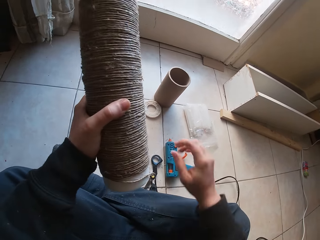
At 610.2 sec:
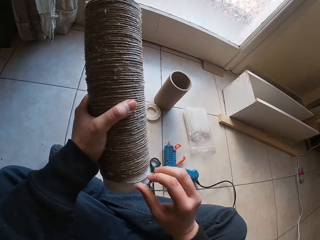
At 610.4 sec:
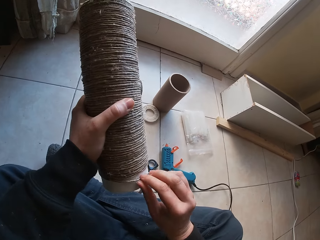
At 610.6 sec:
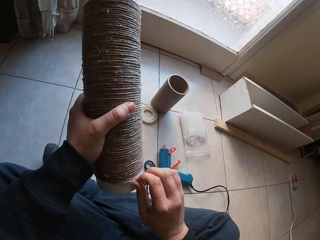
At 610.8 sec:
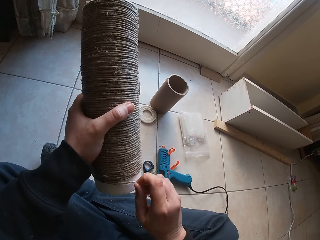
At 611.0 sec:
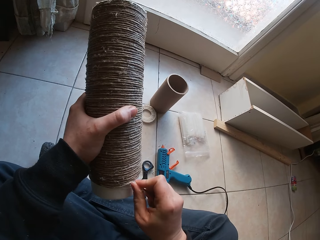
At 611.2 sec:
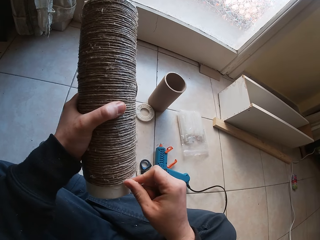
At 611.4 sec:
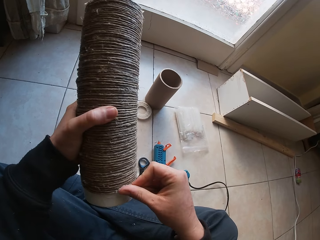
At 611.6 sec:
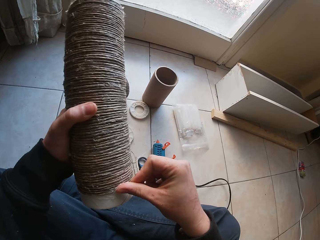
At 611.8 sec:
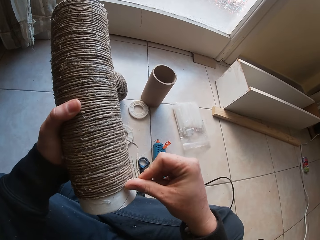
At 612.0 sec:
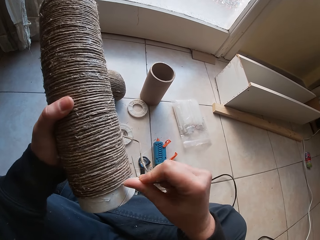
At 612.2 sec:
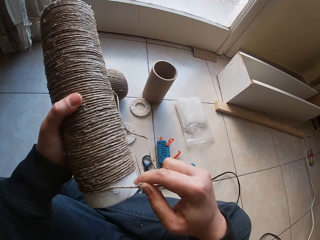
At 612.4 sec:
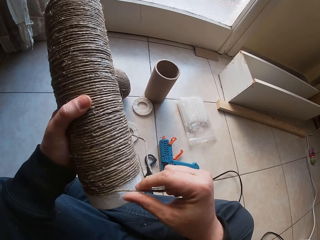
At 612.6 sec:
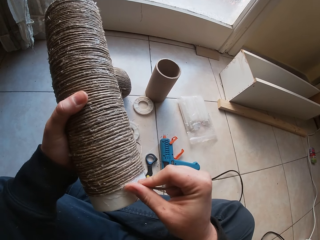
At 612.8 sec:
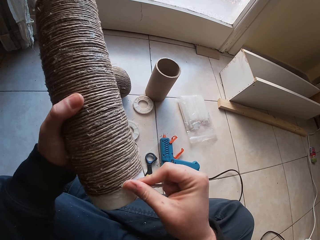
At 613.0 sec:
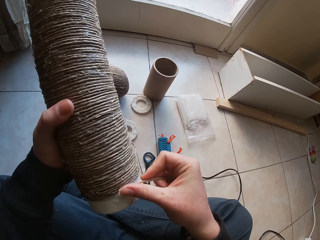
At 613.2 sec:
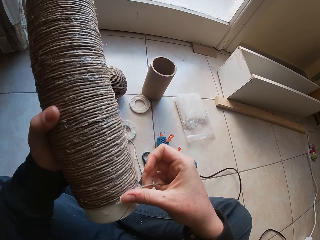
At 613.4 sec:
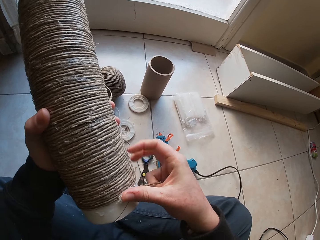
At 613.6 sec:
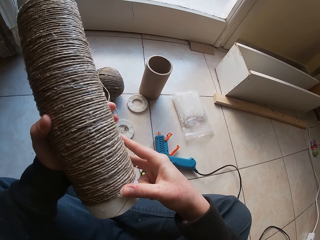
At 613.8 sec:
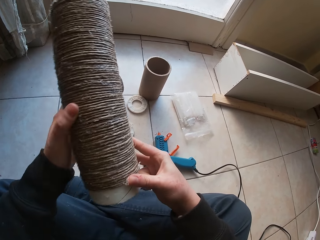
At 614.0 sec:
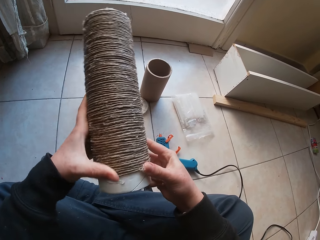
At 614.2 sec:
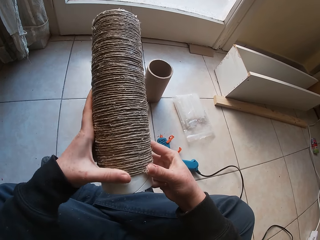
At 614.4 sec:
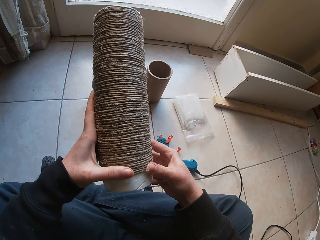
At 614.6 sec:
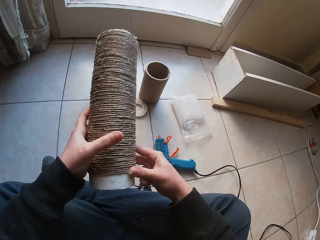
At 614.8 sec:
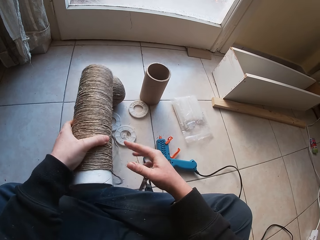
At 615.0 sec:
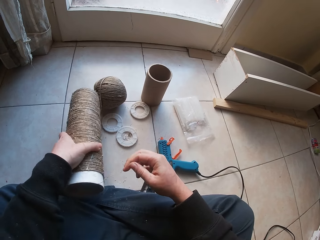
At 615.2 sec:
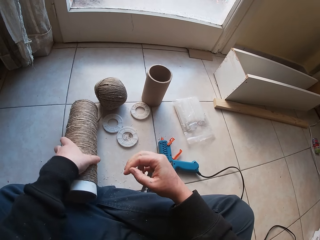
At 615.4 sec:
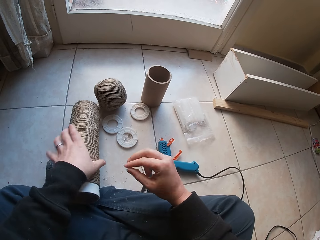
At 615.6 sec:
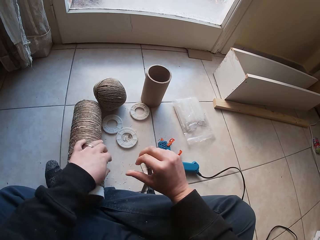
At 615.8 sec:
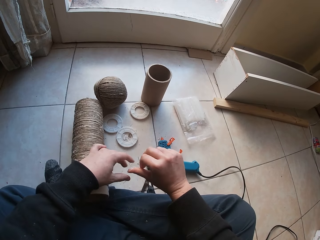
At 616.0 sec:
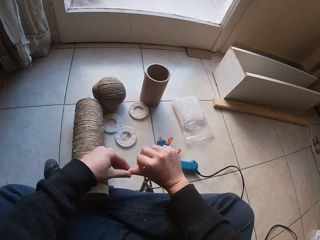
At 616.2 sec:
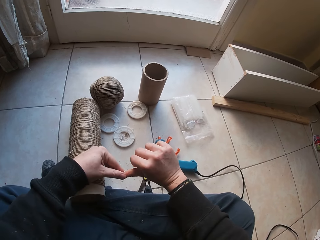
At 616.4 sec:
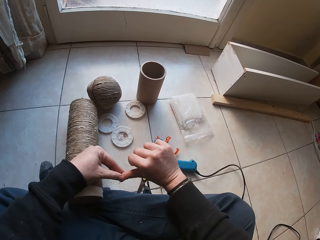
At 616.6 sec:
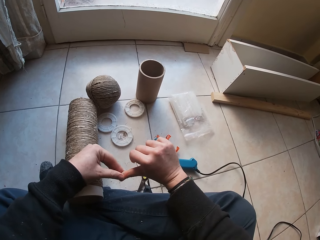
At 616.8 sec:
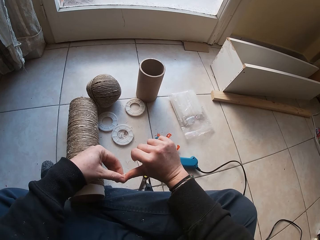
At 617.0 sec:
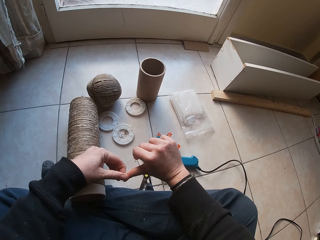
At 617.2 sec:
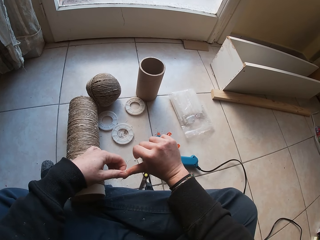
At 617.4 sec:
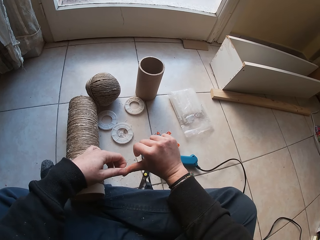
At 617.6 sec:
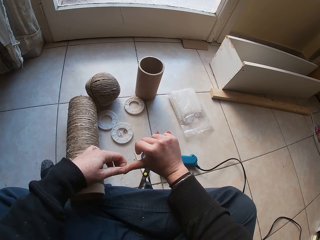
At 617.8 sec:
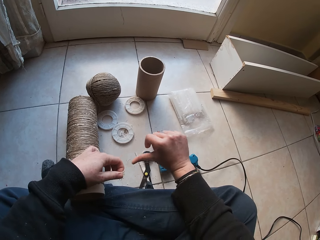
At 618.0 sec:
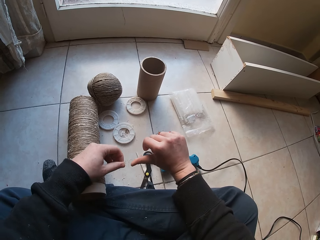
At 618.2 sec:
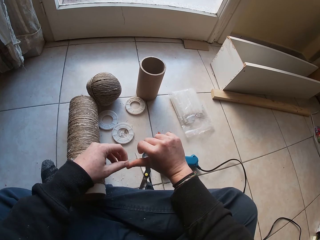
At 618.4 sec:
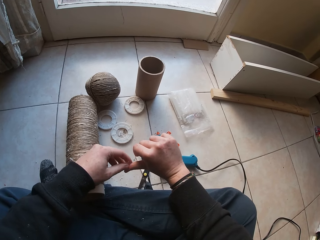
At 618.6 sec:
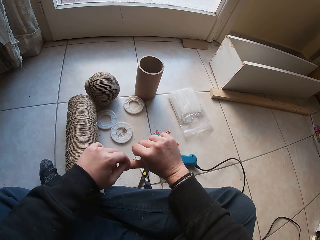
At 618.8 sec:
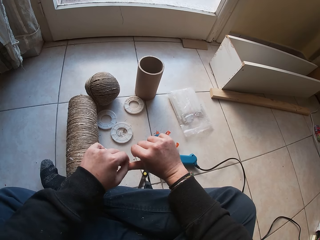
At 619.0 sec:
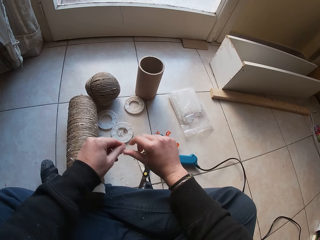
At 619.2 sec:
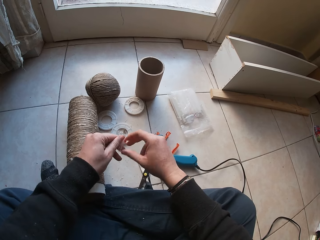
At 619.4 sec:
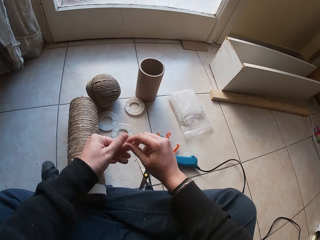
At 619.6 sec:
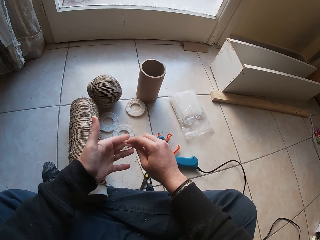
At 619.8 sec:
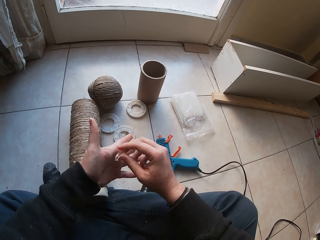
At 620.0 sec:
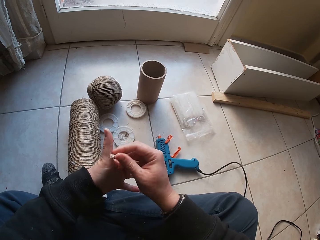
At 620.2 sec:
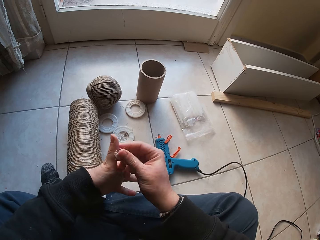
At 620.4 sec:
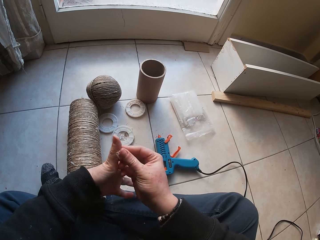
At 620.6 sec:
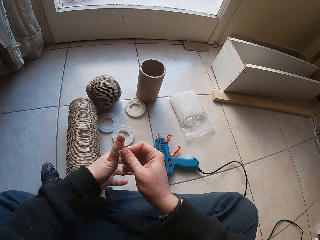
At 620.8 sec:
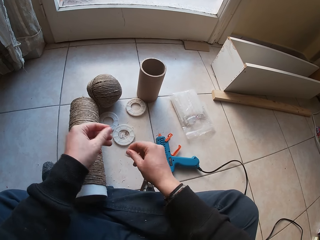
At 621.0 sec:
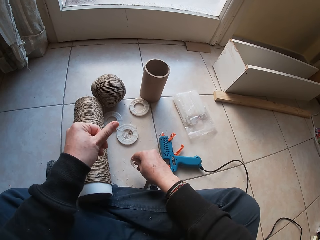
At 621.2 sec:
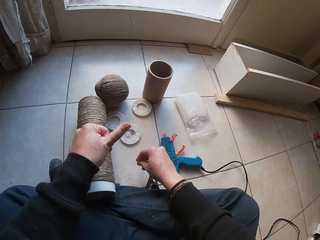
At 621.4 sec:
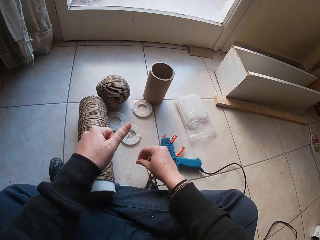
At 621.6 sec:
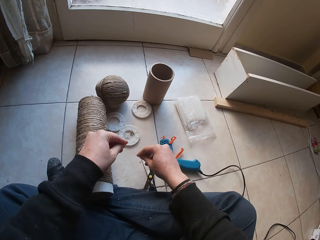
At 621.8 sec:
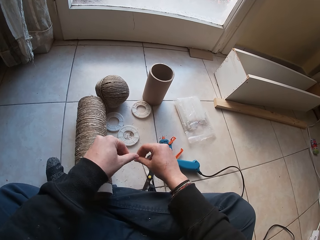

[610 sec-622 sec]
The camera wearer places the glue gun on the ground with his right hand. He holds the cylinder cardboard or round plastic. He glues the wire rope on the round plastic with his right hand. He puts the cylinder cardboard down. He places the wire rope on the floor with his left hand. He rubs his hands together. He removes glue from the hand.

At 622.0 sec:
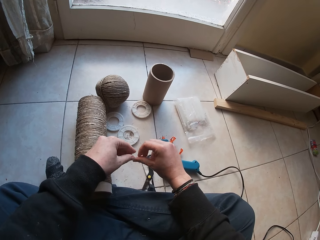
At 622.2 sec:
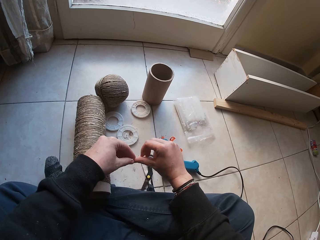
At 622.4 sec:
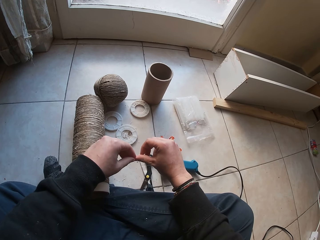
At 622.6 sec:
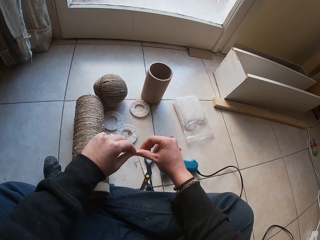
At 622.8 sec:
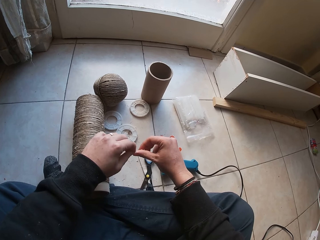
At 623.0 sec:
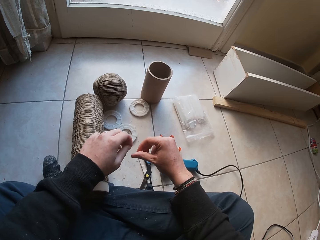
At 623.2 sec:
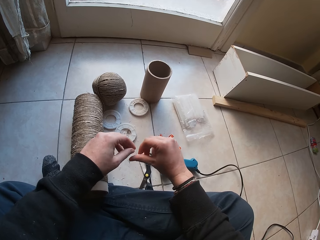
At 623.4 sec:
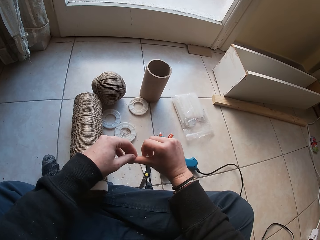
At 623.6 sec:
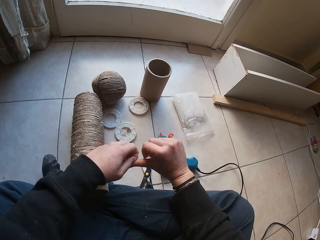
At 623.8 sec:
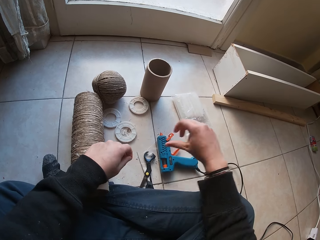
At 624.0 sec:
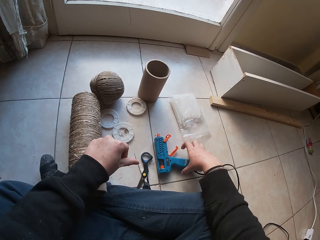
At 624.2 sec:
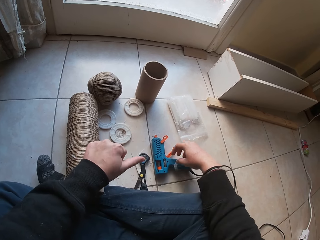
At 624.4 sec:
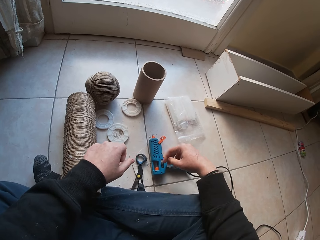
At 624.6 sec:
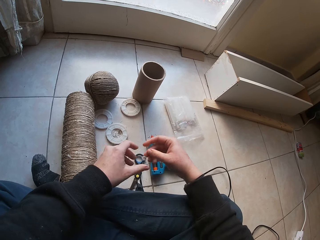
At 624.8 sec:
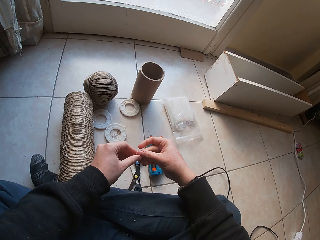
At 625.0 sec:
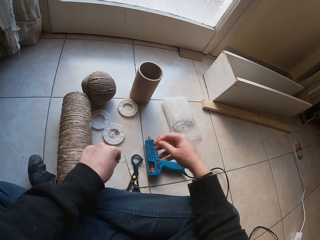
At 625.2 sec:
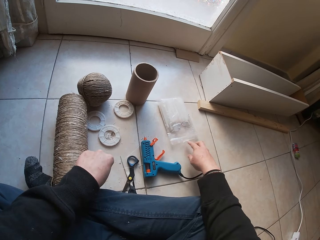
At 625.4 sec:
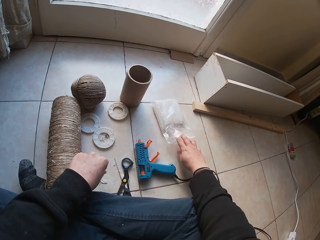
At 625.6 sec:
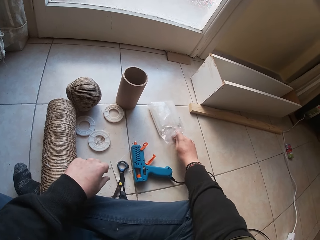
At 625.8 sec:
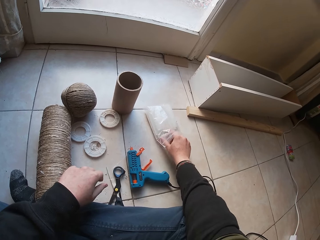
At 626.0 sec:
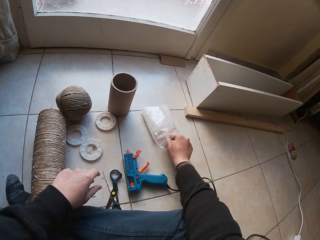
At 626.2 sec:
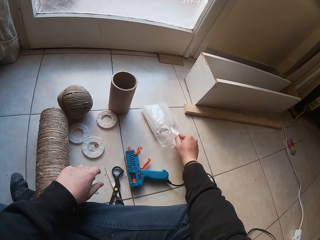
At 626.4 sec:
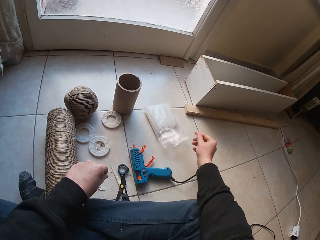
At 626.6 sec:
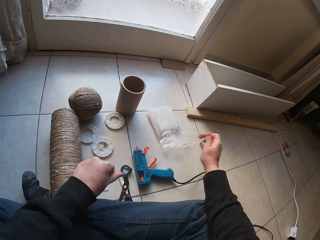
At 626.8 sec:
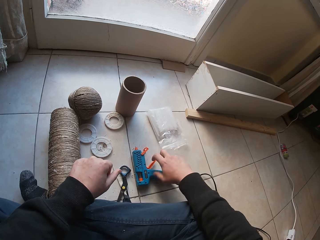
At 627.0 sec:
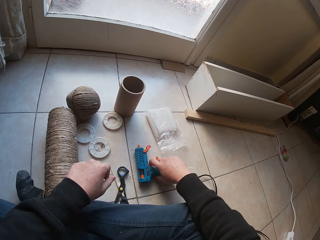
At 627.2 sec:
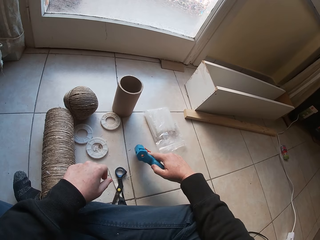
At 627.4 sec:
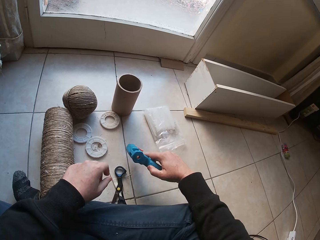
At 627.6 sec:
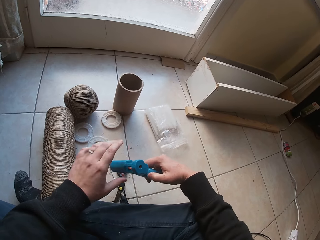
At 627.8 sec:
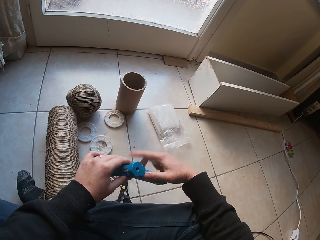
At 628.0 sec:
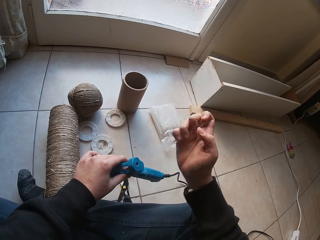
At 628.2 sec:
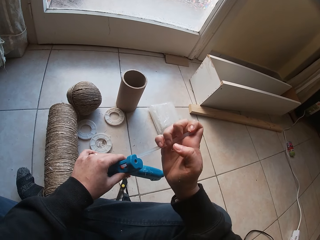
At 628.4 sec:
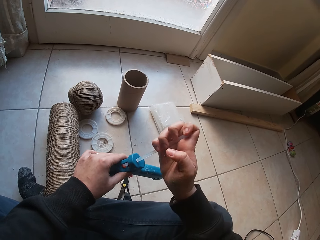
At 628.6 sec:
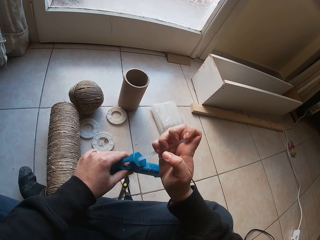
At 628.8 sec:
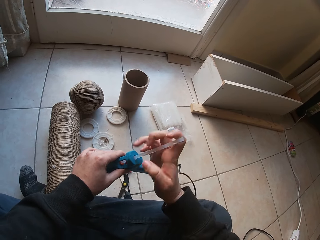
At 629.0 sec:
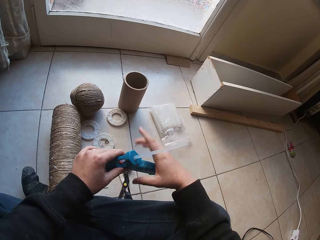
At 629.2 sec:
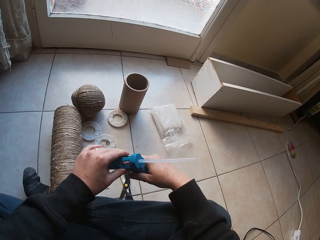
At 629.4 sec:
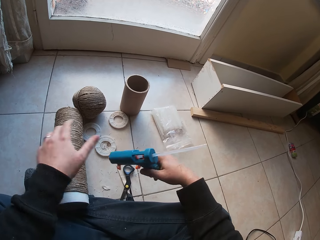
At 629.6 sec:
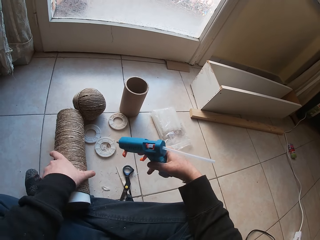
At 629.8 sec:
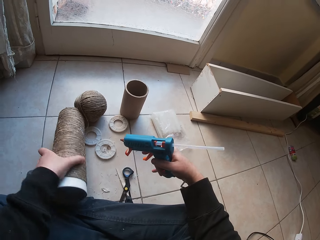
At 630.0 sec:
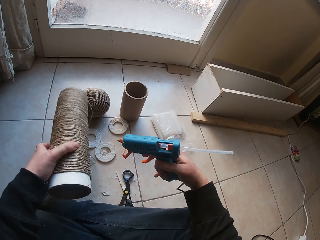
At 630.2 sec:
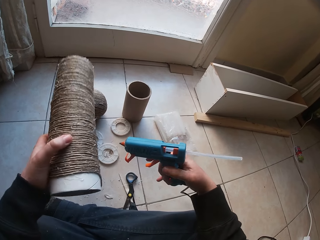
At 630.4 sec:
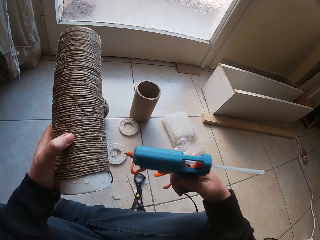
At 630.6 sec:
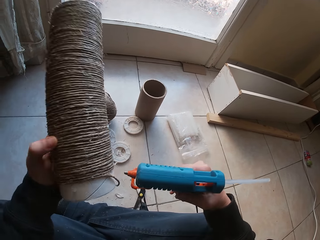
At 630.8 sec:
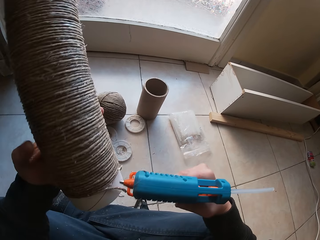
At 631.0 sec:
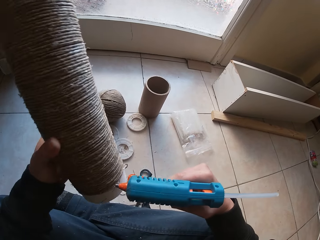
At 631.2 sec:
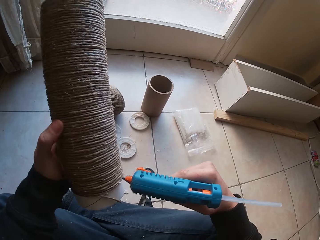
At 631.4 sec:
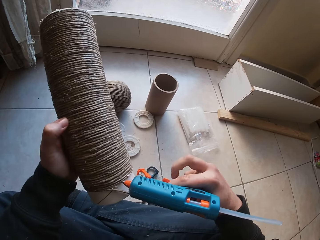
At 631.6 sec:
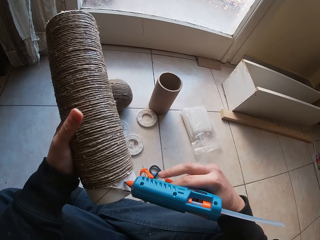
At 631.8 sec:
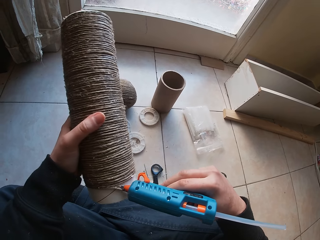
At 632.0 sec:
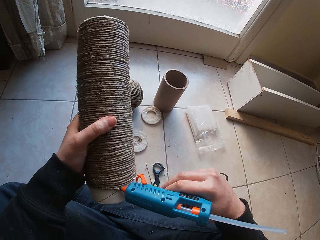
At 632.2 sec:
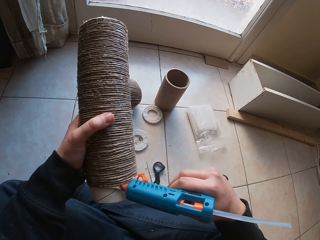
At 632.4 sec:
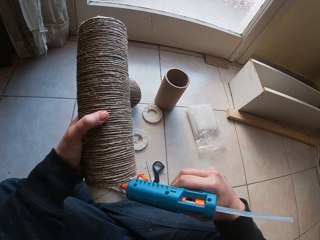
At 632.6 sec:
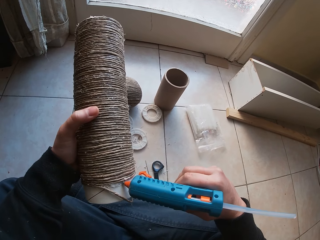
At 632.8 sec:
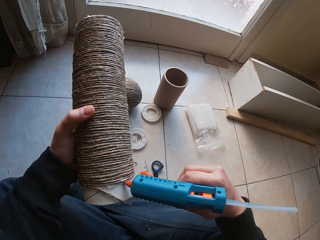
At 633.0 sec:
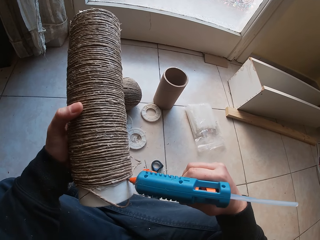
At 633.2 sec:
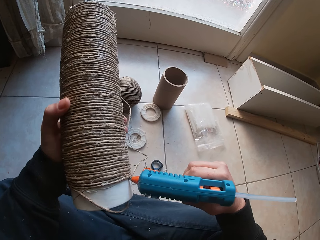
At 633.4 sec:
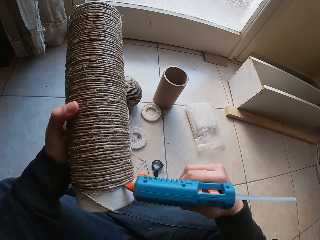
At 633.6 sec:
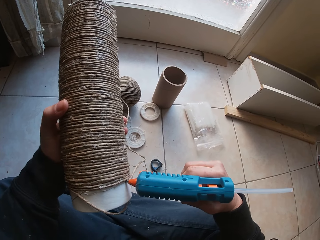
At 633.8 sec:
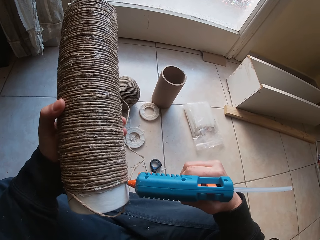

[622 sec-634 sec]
The camera wearer dips his right hand into a pack of glue. He takes a glue strand from the pack of glue with his right hand. He holds the glue and picks up the glue gun from the floor with his right hand. He passes the glue gun to his left hand. He inserts the glue strand into the glue gun with his right hand. He passes the glue gun to his right hand. He holds the glue gun and grabs the cylinder cardboard or round plastic. He picks up the wire rope from the floor with his left hand. He holds the cylinder cardboard and holds the glue gun. He attaches glue to the round plastic with the glue gun in his right hand.
